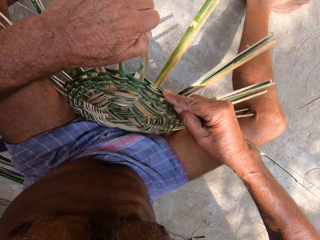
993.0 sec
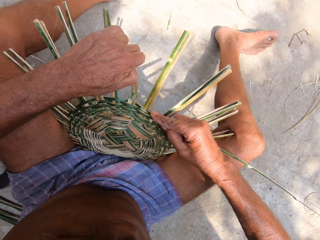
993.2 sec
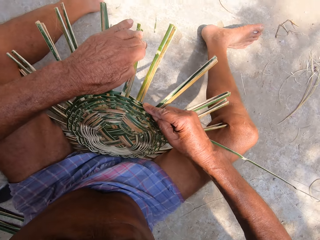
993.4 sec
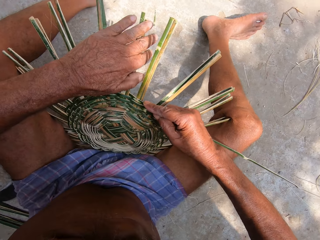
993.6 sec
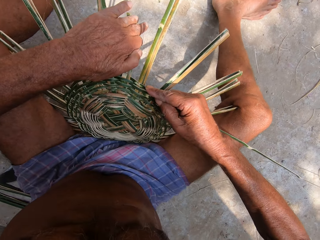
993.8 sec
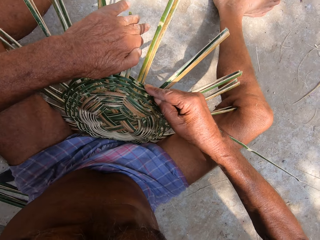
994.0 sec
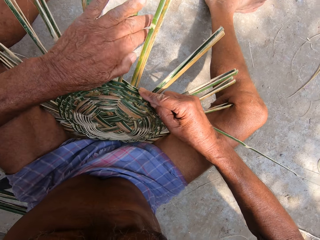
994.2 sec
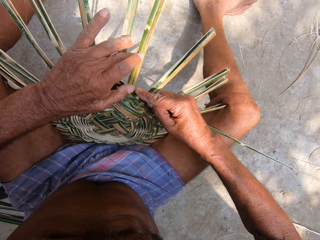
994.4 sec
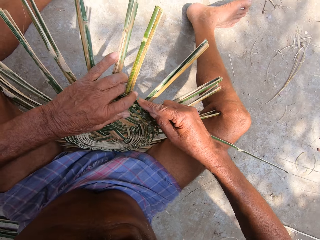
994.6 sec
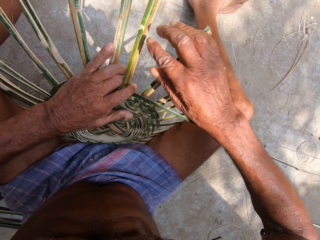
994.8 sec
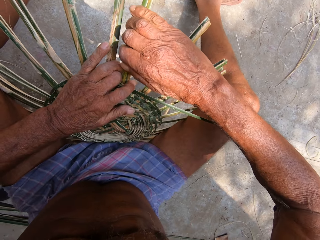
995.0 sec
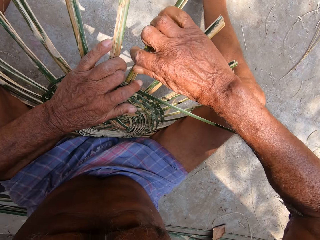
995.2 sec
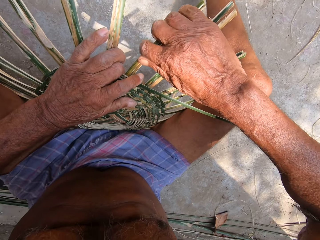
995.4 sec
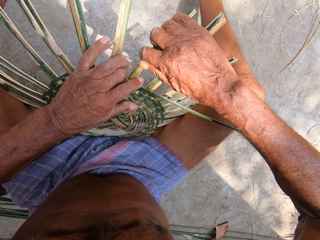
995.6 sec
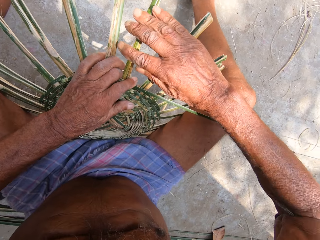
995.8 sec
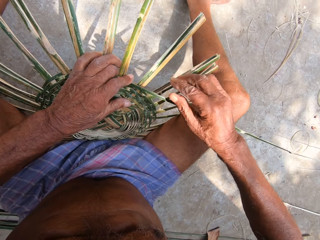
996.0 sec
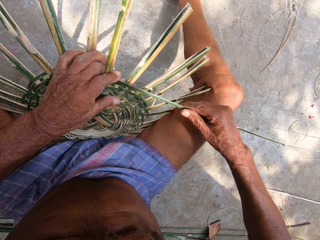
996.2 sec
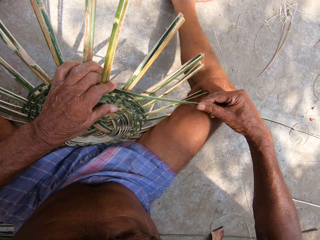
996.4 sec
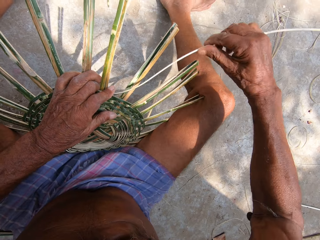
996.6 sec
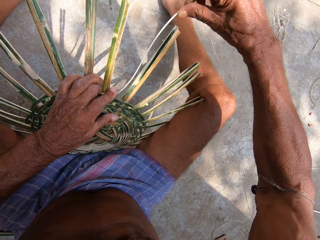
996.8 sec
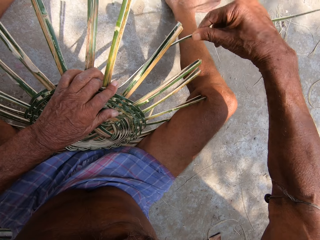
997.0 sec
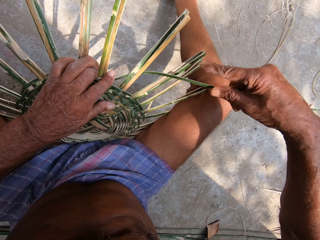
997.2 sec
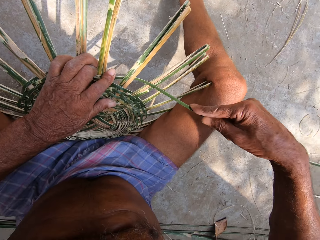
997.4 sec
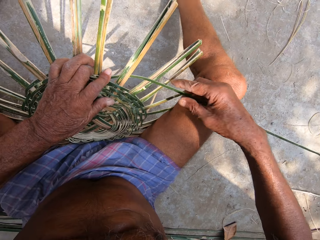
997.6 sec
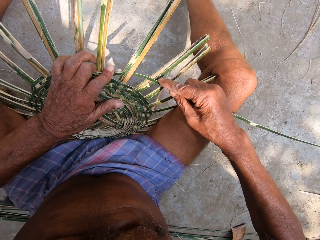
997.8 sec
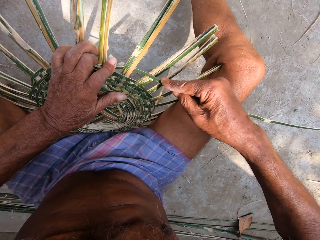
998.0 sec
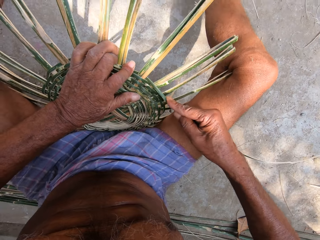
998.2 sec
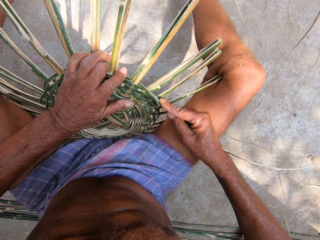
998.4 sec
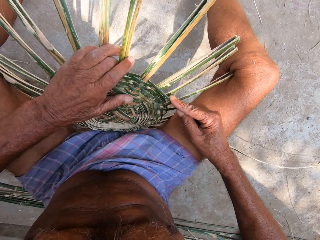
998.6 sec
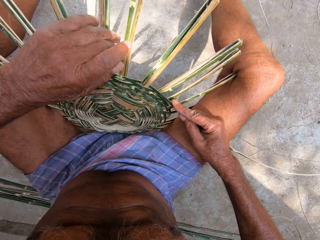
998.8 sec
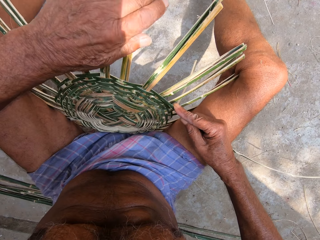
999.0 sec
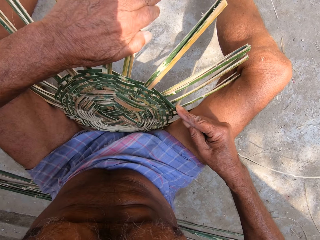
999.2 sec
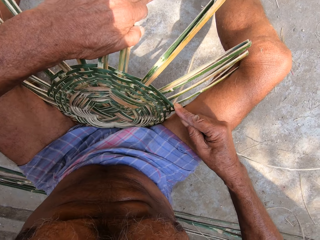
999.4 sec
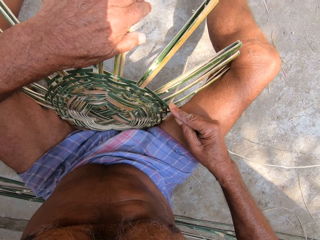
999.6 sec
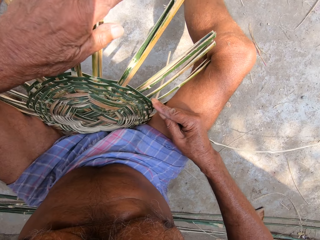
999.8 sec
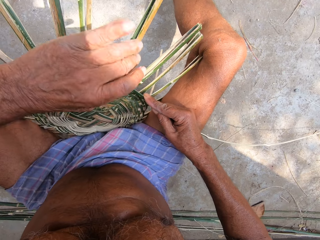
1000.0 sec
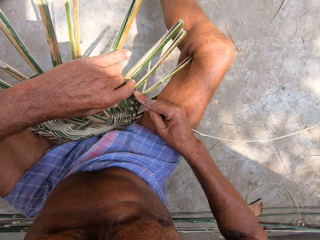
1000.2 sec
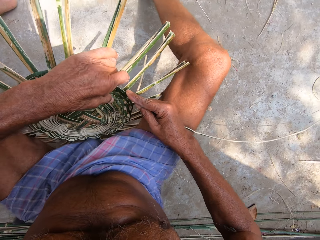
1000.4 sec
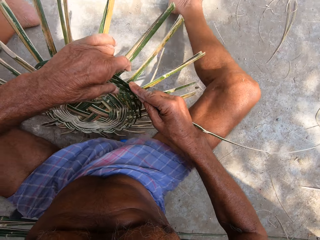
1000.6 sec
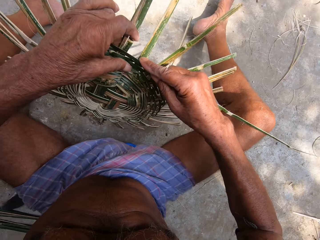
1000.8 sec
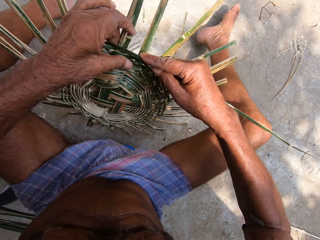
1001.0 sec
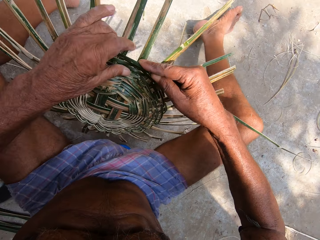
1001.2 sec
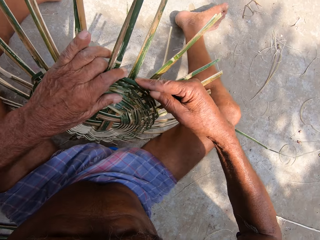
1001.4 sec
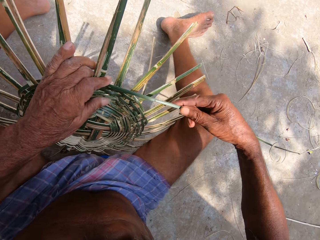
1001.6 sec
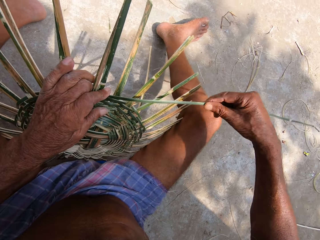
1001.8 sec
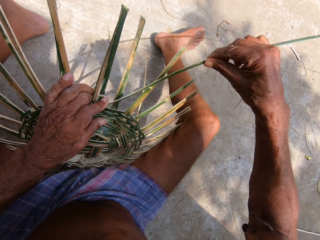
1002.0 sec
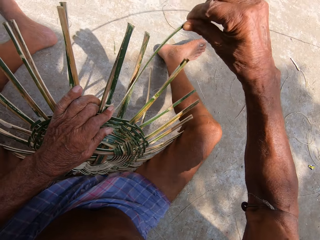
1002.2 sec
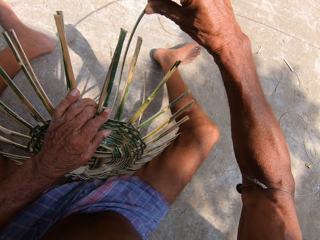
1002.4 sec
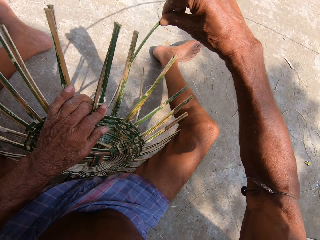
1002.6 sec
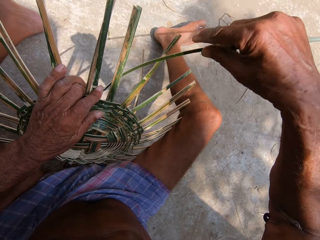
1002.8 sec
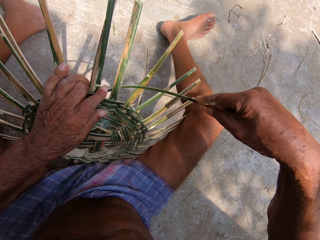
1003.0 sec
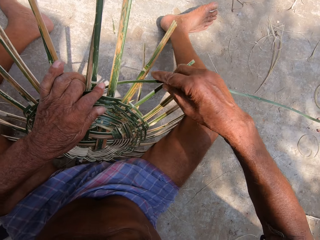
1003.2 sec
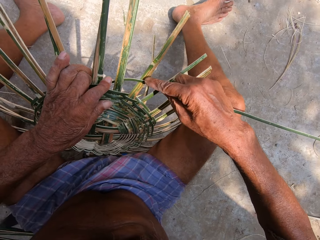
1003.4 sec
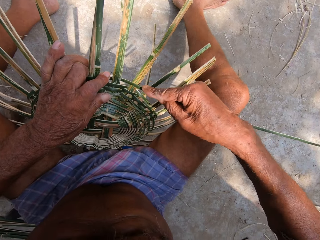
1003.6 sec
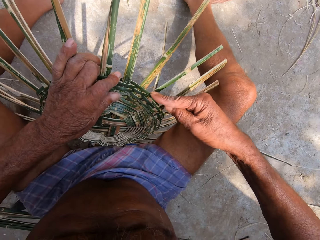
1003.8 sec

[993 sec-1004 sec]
The camera wearer presses the bamboo strip into the craft on the ground with his left hand. He removes his right hand from the bamboo strip from the craft on the ground. He adjusts some bamboo strips on the craft on the ground with his right hand. He holds the bamboo strip from the craft on the ground with his right hand. He weaves the bamboo strip into the craft on the ground with his right hand. He adjusts some bamboo strips on the craft on the ground with his left hand. He turns the craft on the ground with his left hand. He presses the bamboo strip into the craft on the ground with his left hand. He weaves the bamboo strip into the craft on the ground with his right hand.

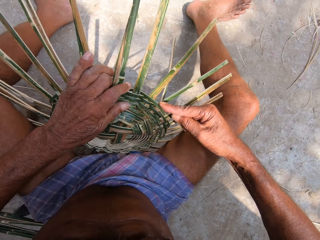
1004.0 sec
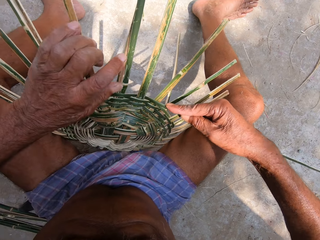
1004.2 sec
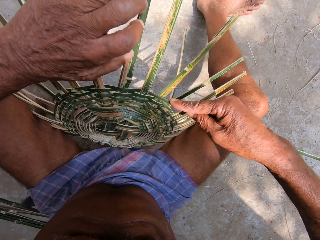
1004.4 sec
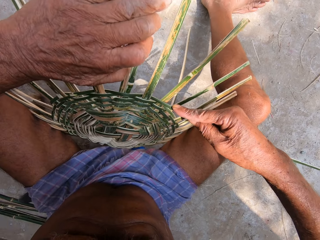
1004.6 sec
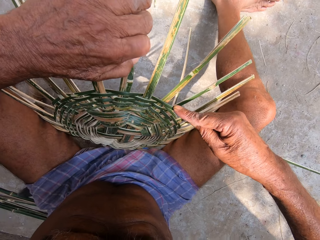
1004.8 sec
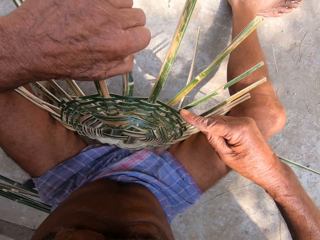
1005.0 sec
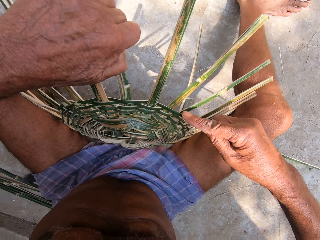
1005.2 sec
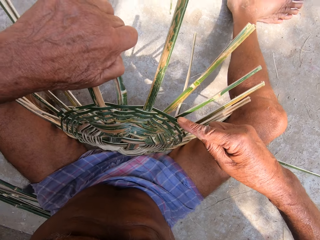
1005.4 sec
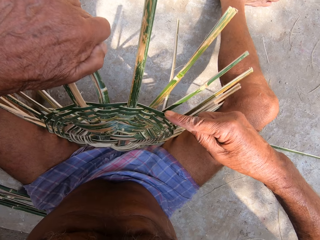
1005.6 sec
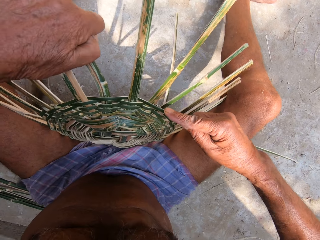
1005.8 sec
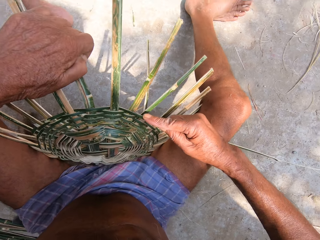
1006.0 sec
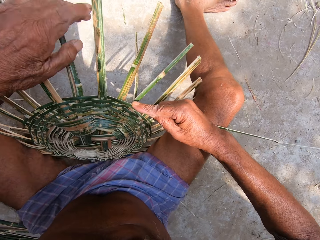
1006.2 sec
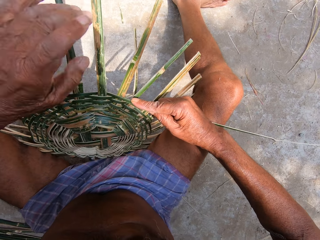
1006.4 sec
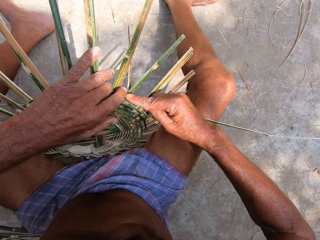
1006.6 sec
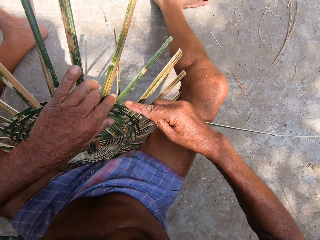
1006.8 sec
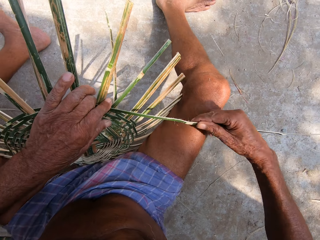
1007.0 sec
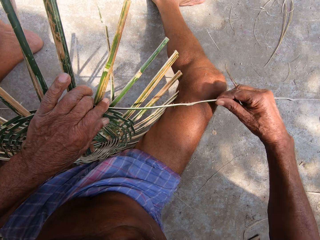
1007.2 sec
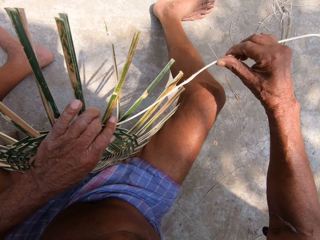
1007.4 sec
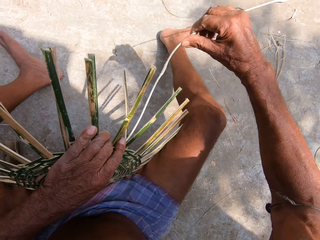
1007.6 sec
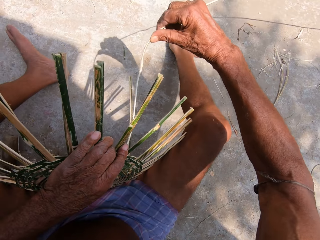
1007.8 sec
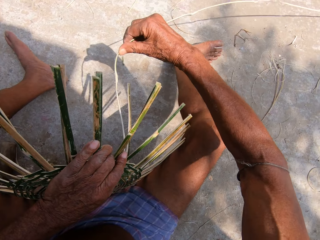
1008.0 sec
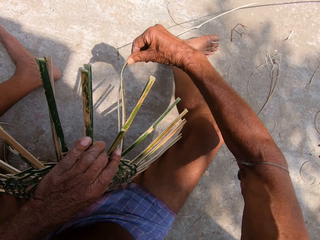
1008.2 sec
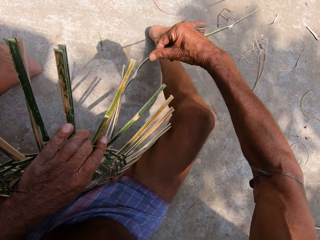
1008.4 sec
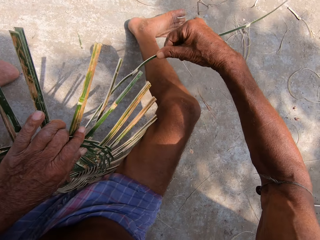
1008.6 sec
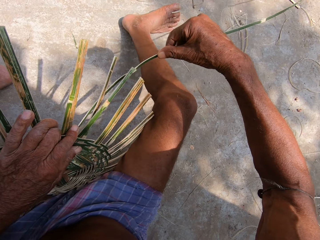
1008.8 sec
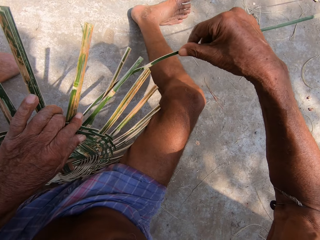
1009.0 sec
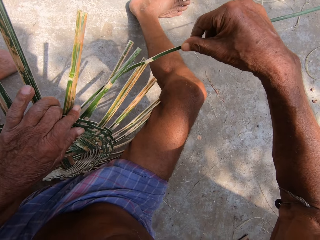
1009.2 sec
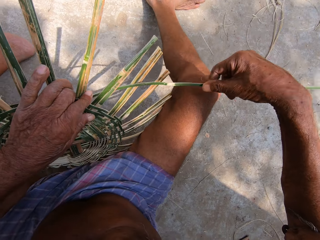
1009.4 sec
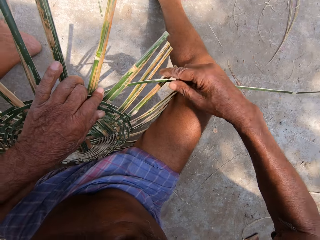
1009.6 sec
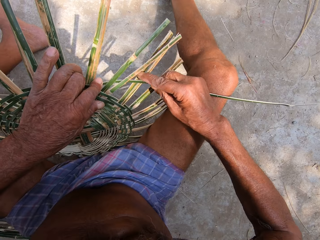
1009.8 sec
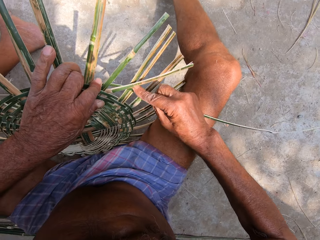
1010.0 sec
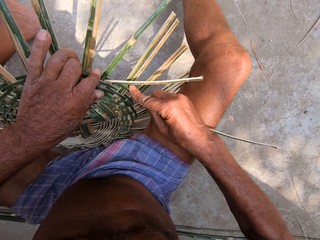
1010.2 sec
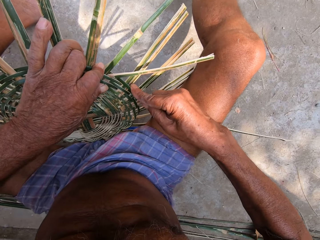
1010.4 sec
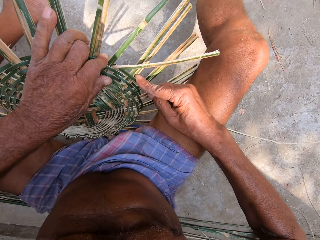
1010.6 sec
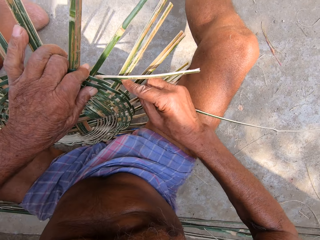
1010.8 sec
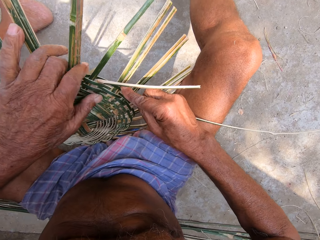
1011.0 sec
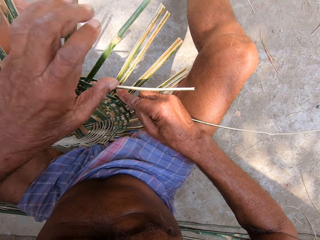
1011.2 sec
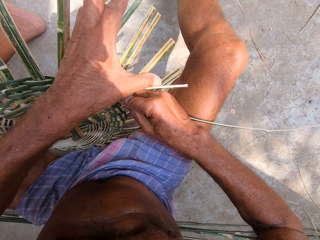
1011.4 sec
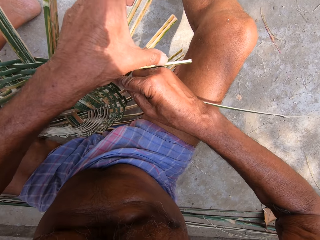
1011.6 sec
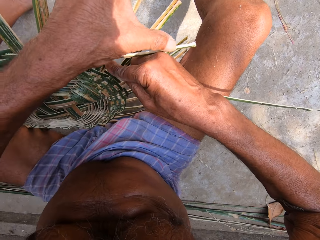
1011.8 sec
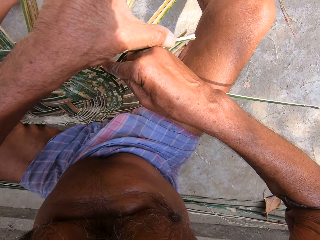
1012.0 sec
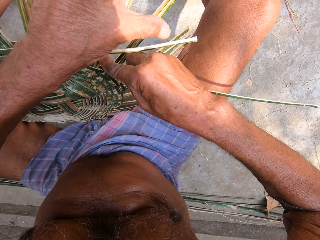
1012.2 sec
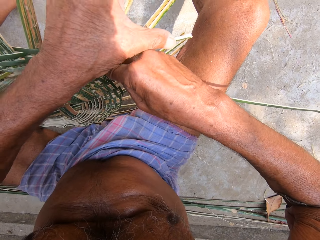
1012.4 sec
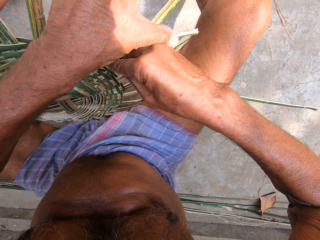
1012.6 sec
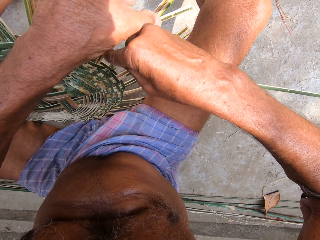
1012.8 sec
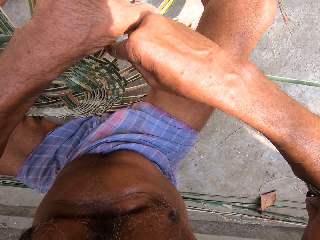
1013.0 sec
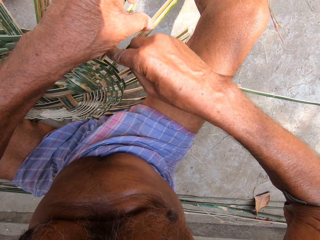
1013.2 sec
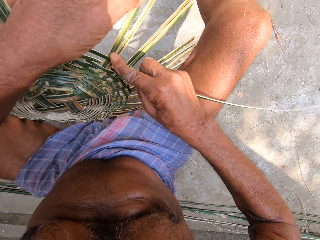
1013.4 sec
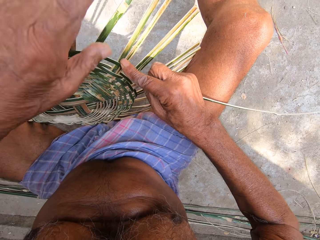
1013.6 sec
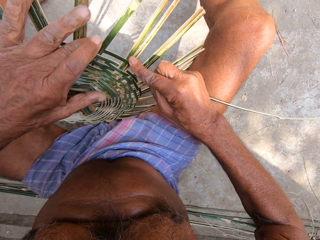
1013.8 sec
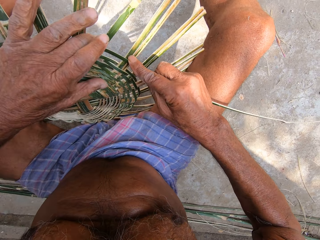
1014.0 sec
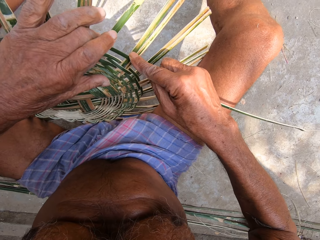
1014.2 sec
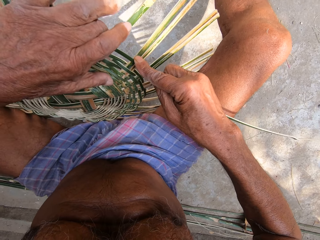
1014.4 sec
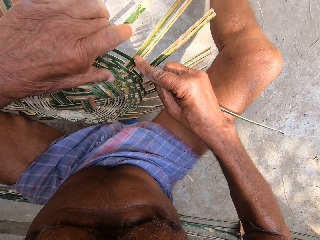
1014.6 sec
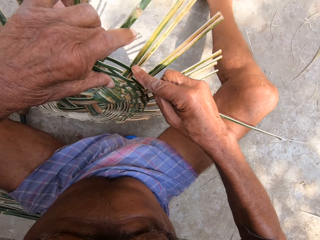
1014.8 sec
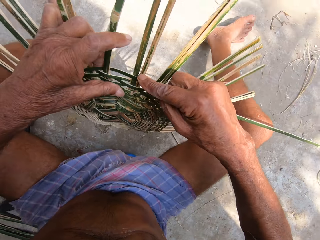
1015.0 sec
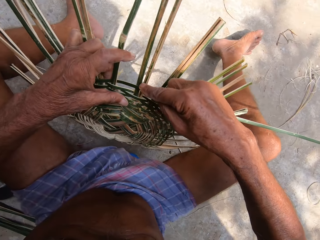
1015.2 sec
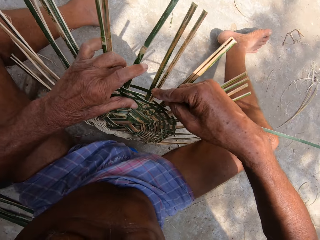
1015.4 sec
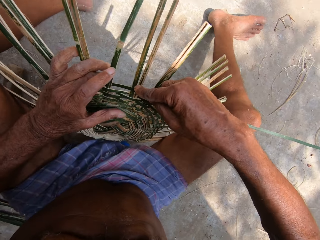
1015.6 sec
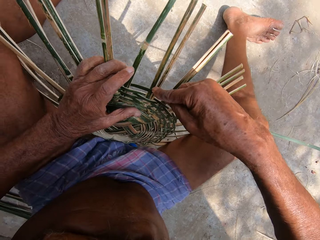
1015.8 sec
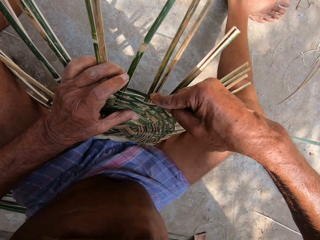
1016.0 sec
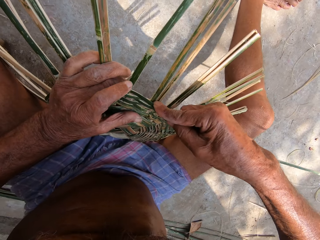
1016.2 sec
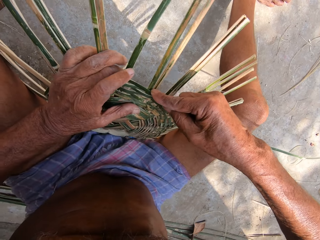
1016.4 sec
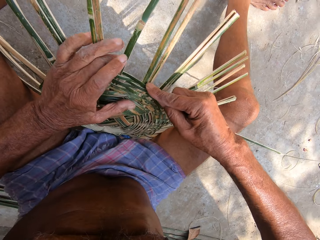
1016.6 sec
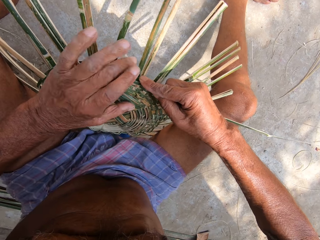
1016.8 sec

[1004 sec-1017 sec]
The camera wearer adjusts some bamboo strips on the craft on the ground with his left hand. He presses the bamboo strip into the craft on the ground with his left hand. He weaves the bamboo strip into the craft on the ground with his right hand. He adjusts the bamboo strip on the craft on the ground with both hands. He presses the bamboo strip into the craft on the ground with his left hand. He turns the craft on the ground with his left hand.
